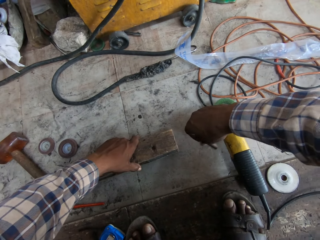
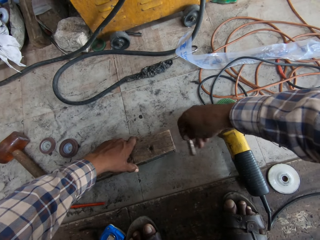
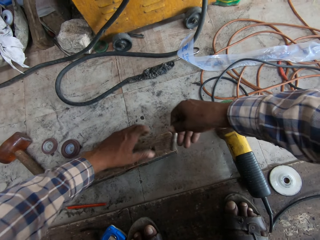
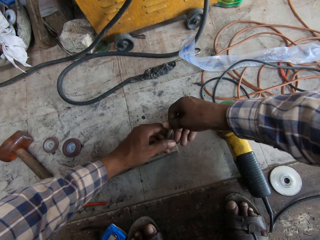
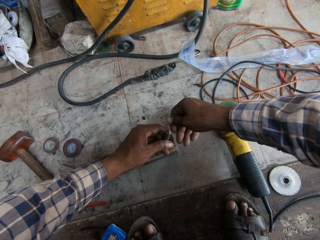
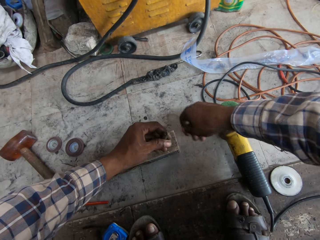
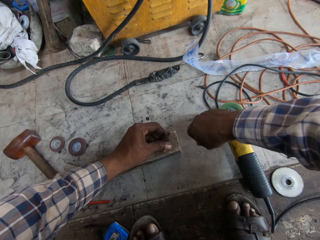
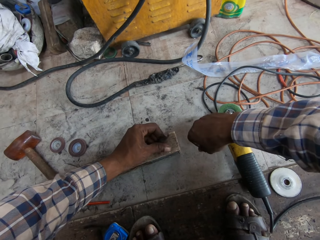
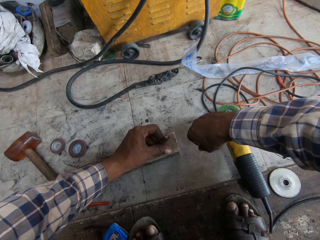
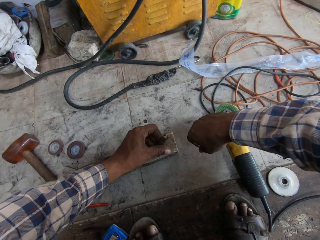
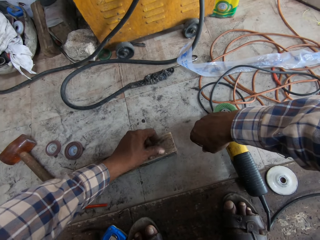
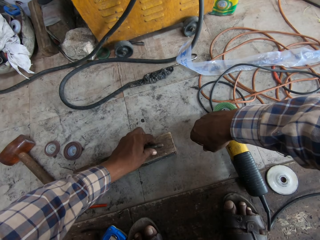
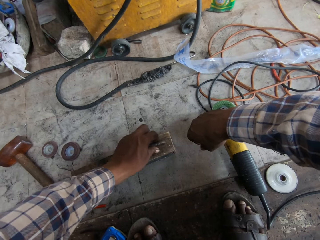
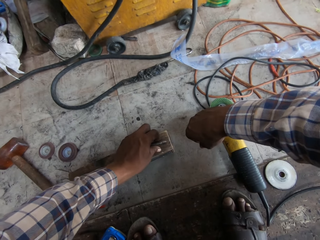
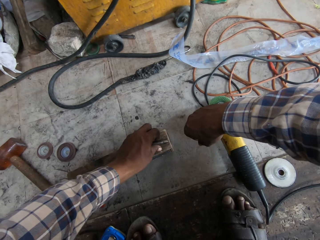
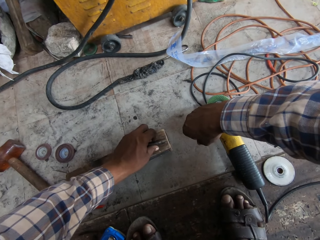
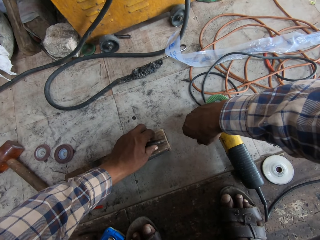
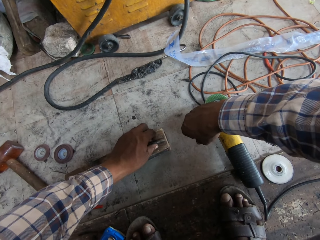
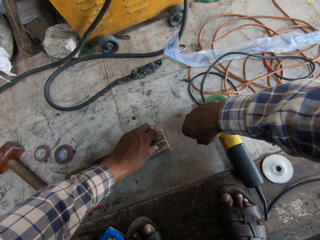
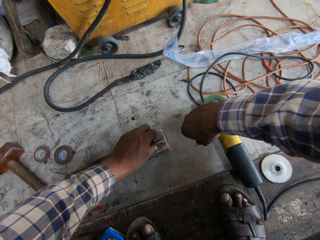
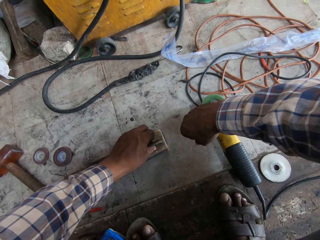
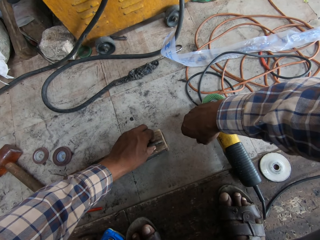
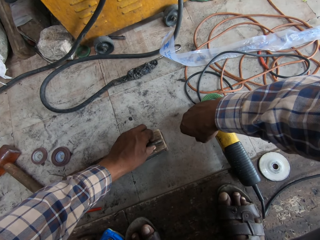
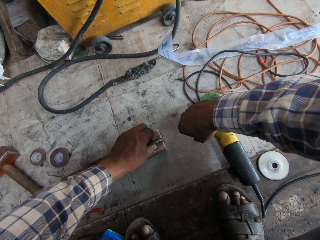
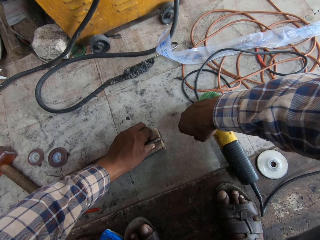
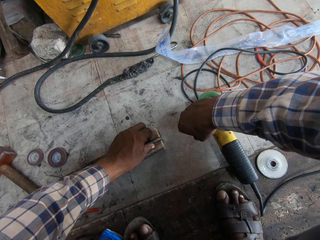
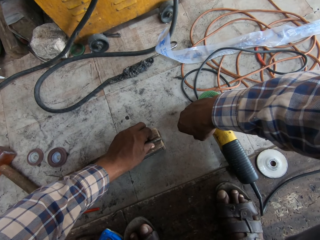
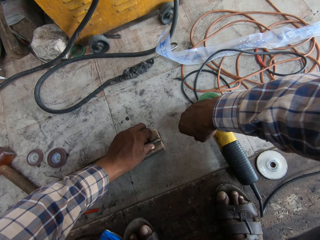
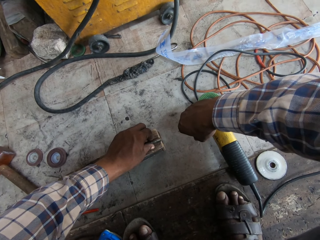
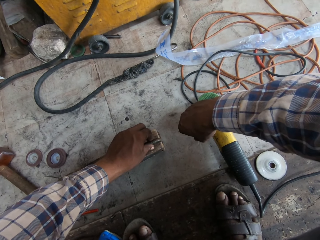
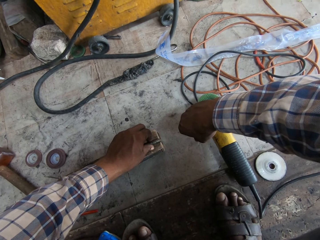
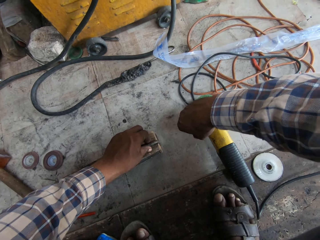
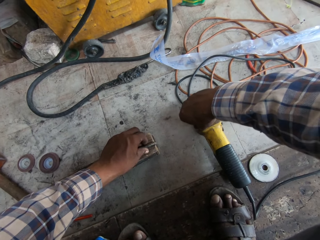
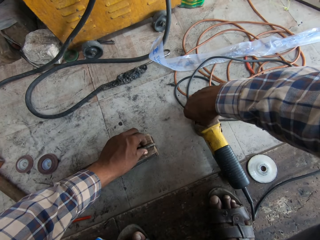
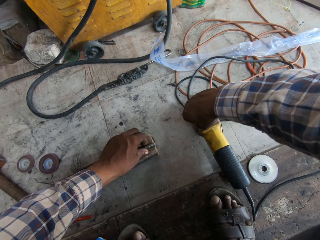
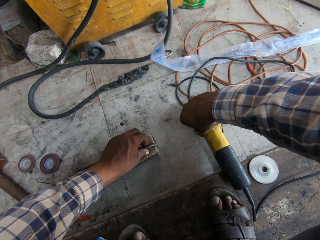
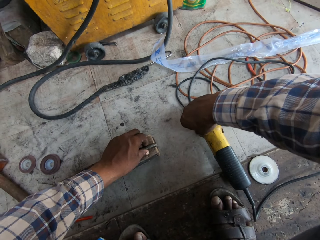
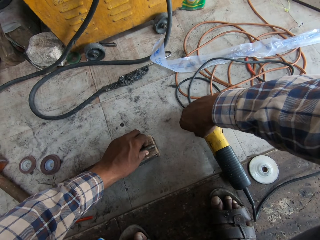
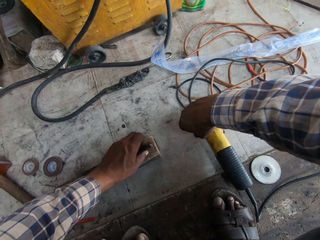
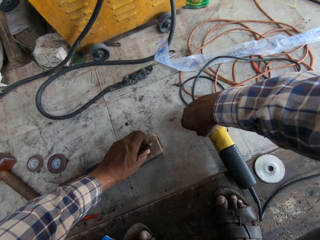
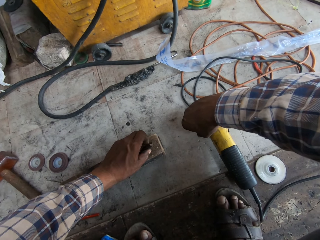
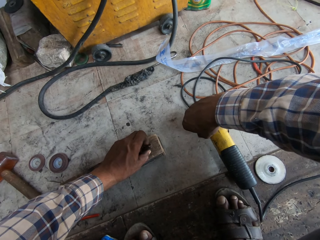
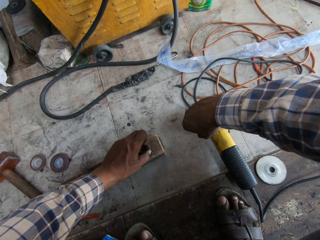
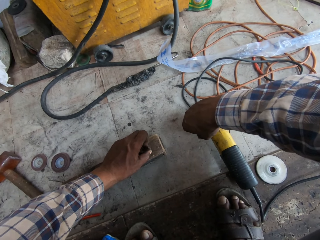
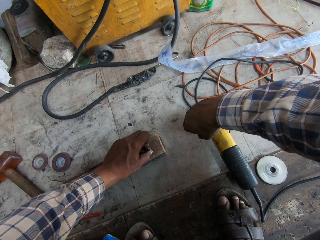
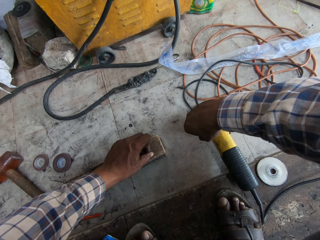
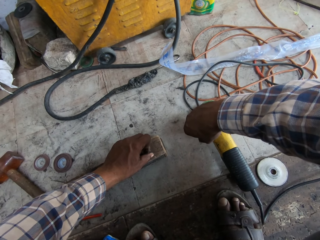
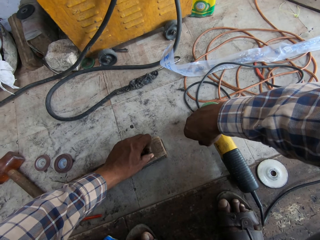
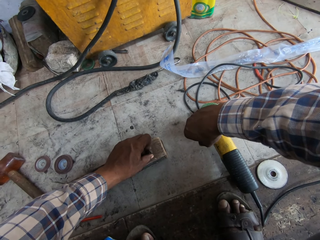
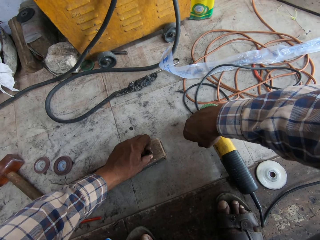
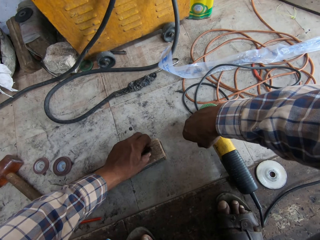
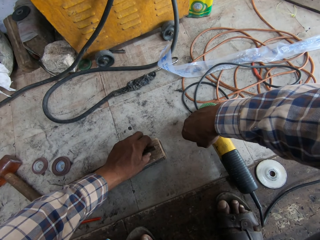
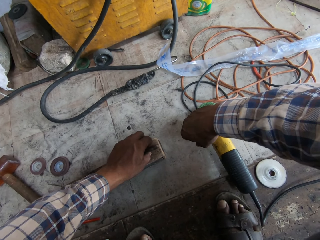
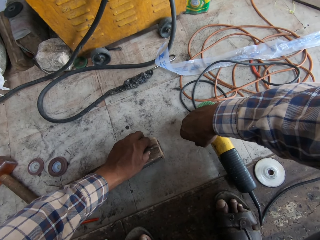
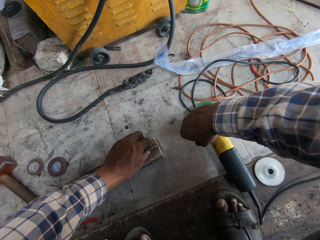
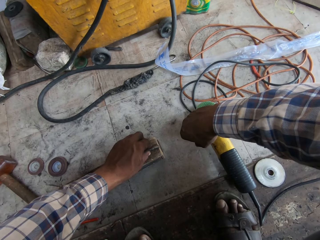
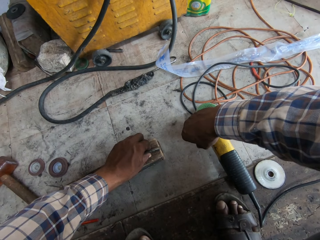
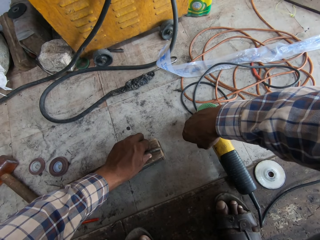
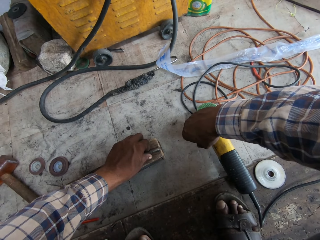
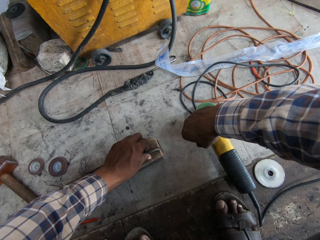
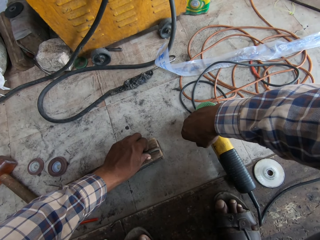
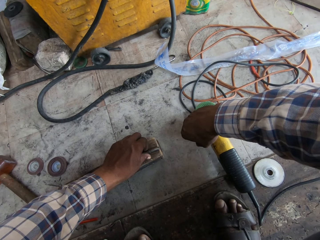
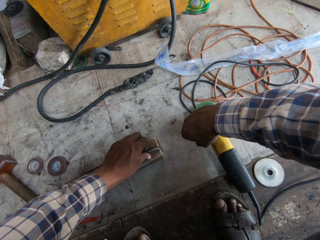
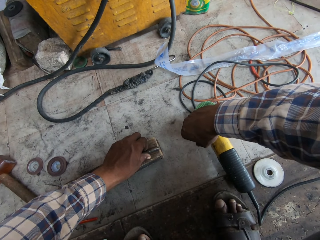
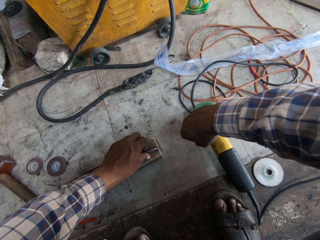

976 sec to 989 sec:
The camera wearer passes the countersink drill bit from his right hand to his left hand. He places the countersink drill bit on the piece of wood with his left hand. He does something.

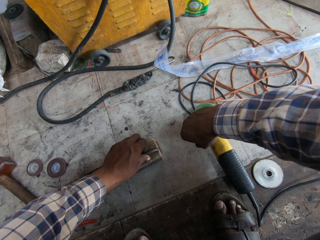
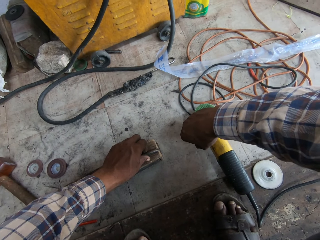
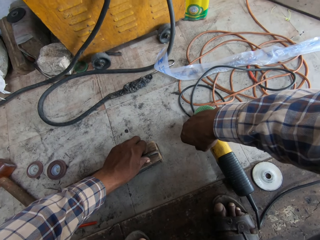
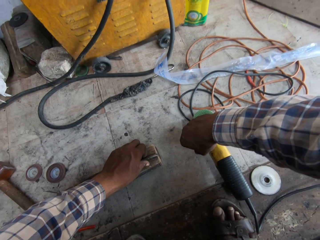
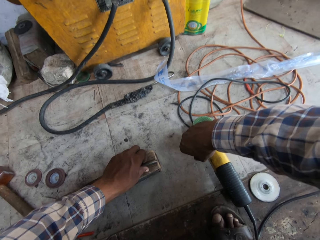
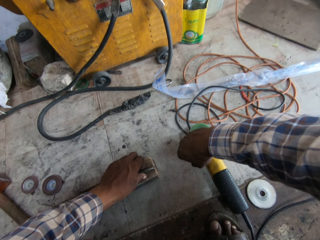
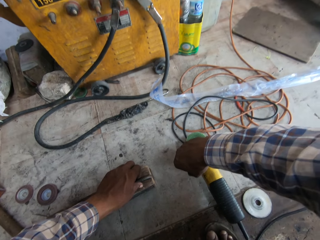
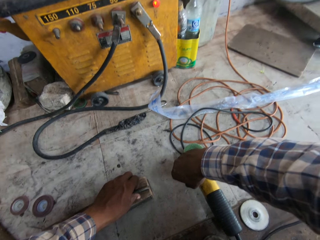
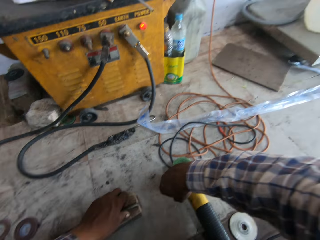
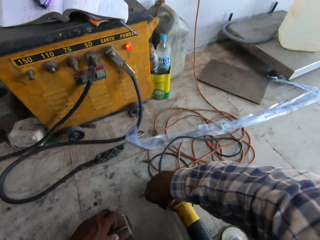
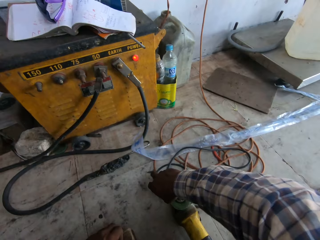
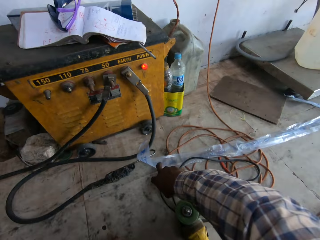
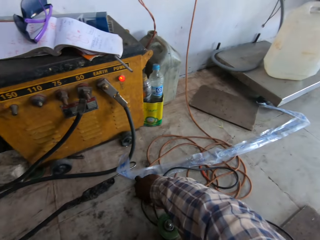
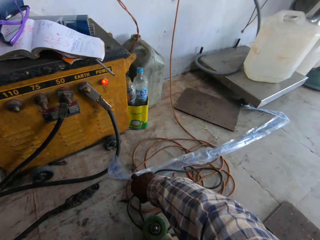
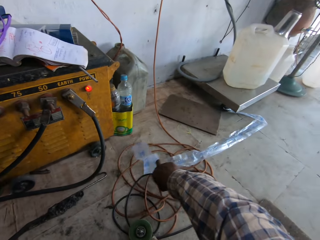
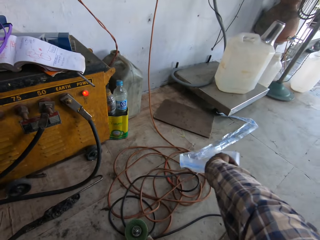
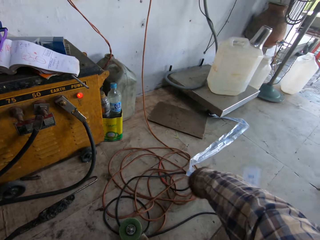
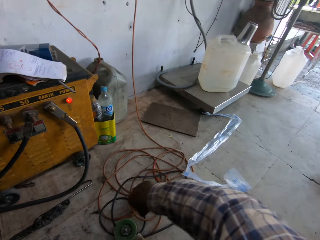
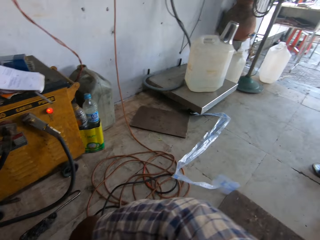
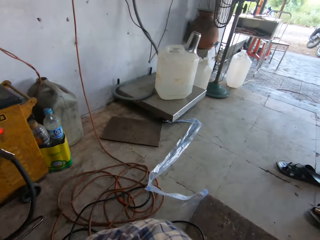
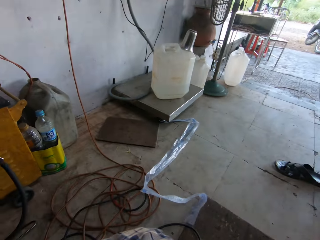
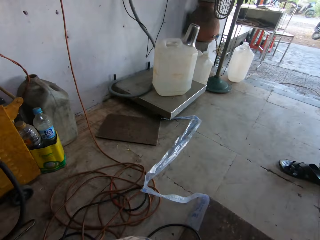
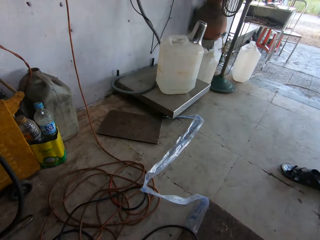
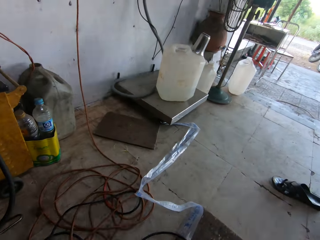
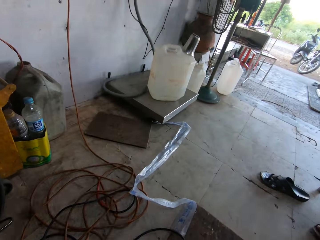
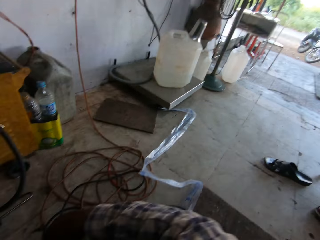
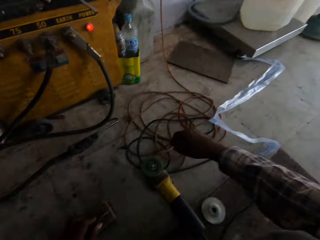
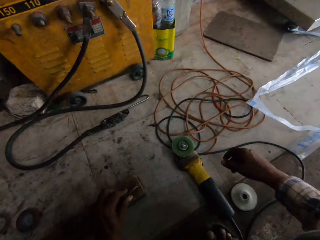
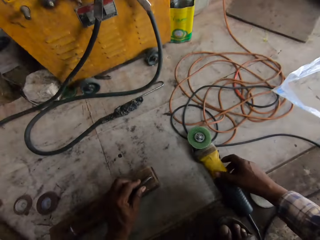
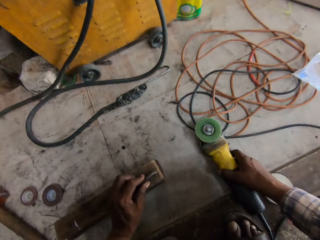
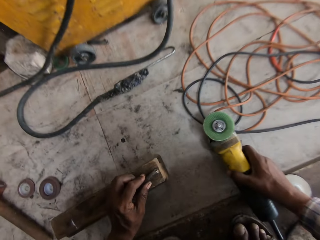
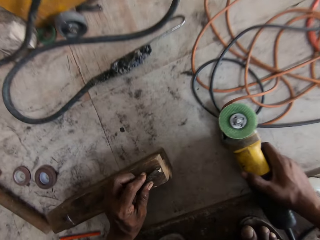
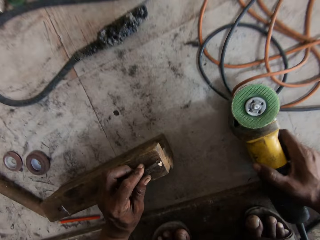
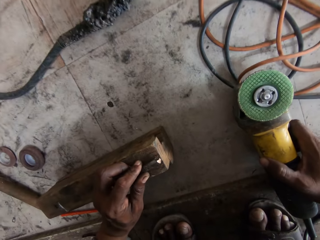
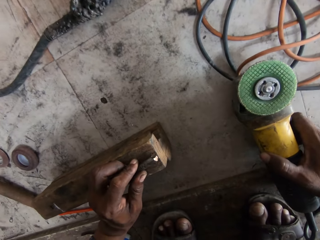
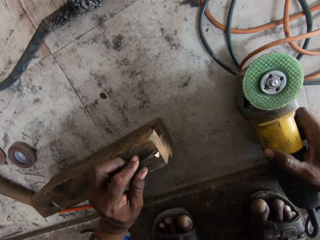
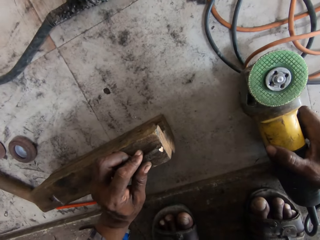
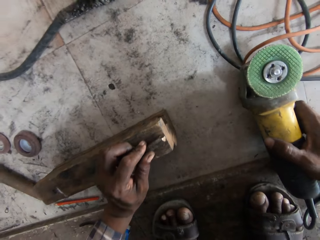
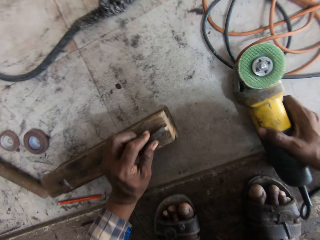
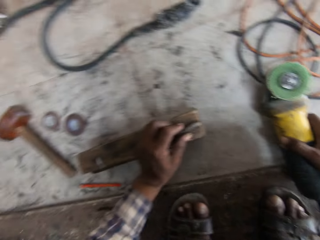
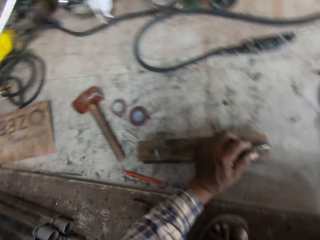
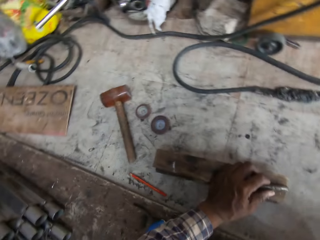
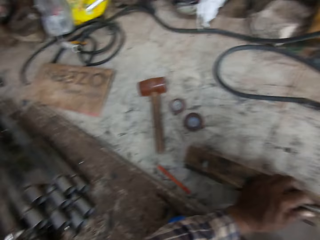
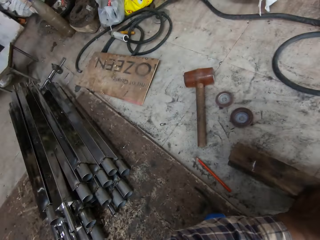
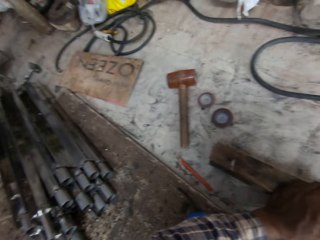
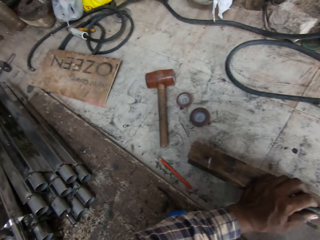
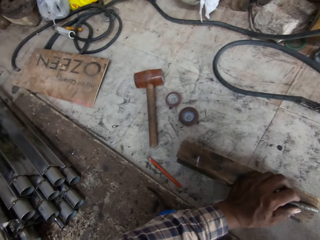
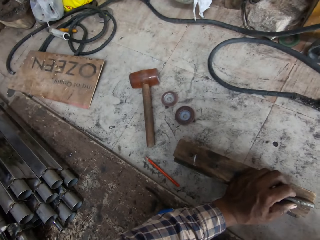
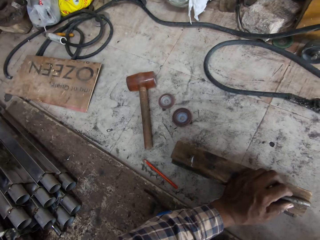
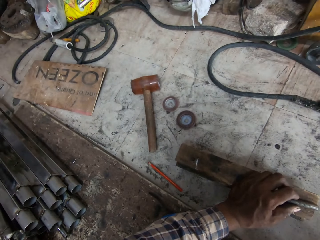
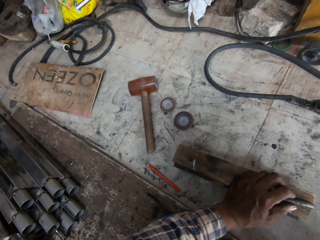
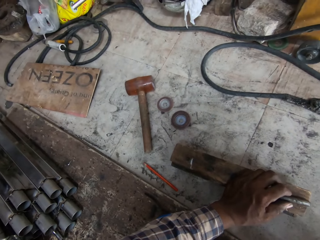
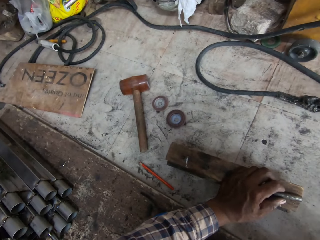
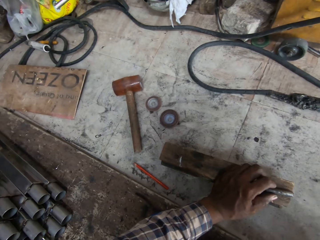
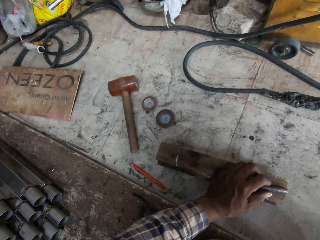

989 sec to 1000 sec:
The camera wearer moves a nylon on the ground with his right hand. He holds the angle grinder on the floor with his right hand.
